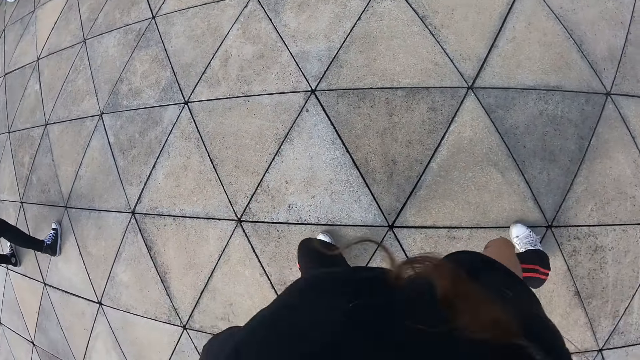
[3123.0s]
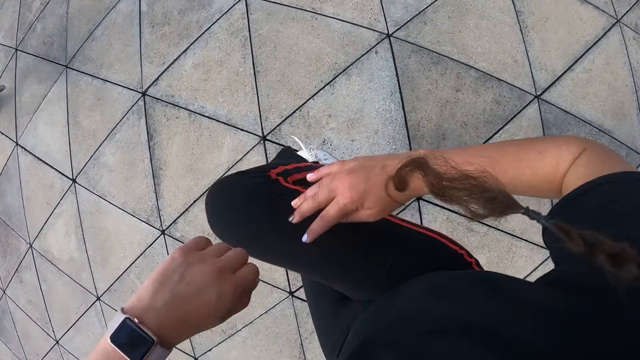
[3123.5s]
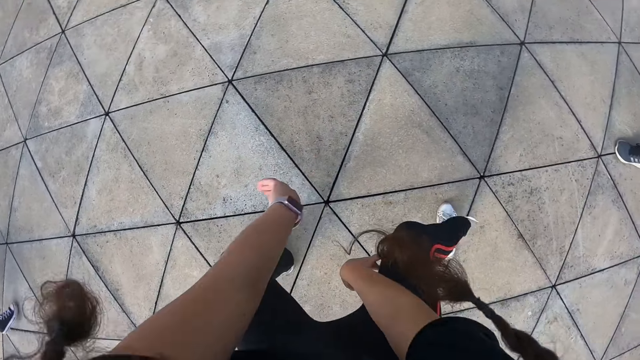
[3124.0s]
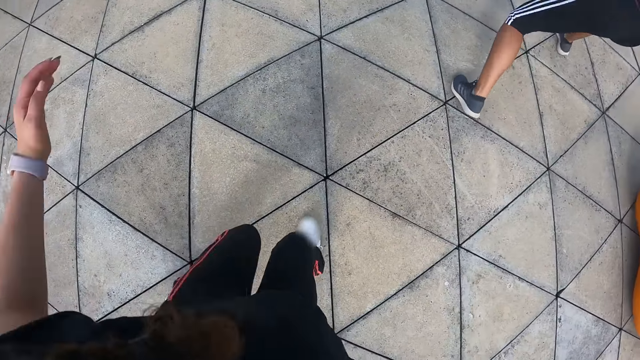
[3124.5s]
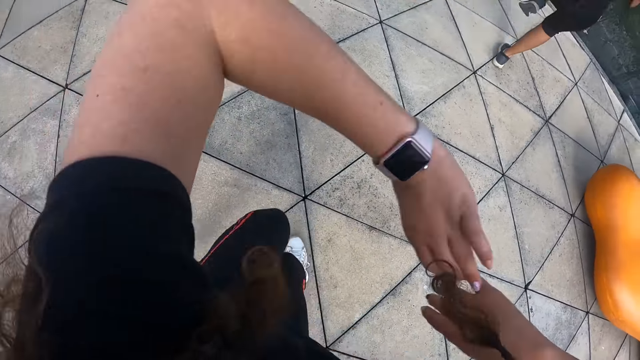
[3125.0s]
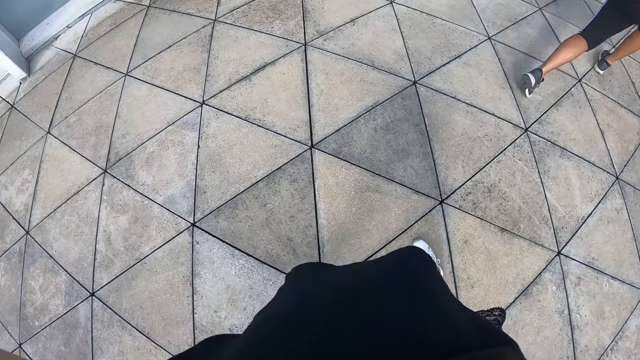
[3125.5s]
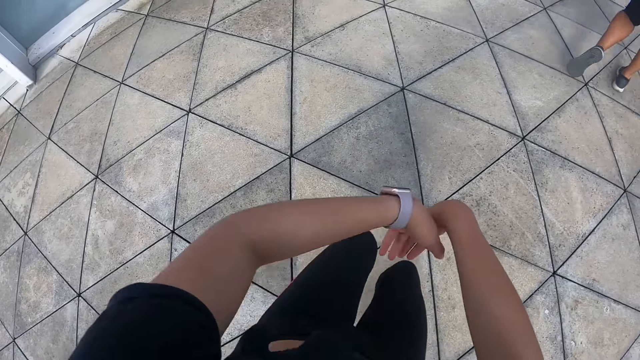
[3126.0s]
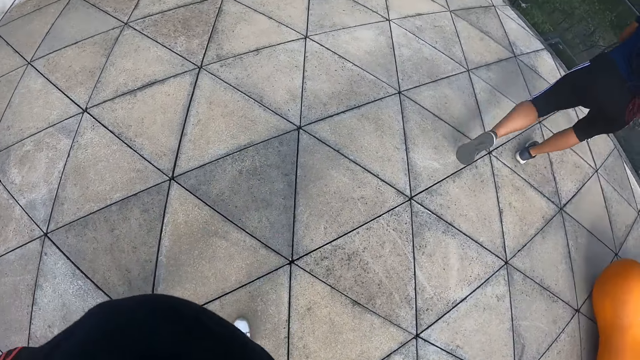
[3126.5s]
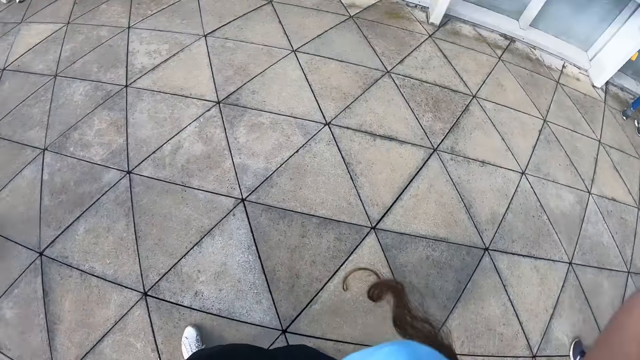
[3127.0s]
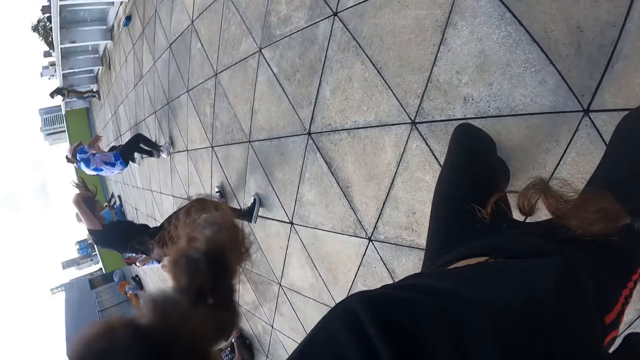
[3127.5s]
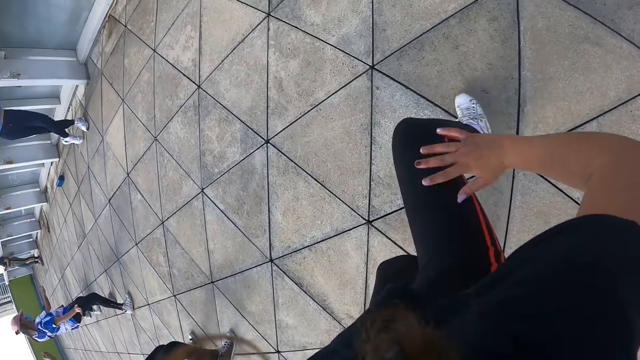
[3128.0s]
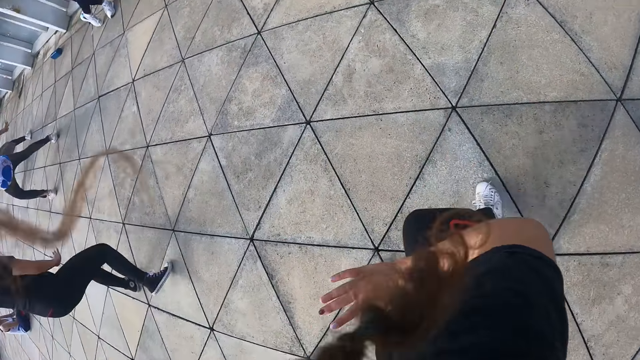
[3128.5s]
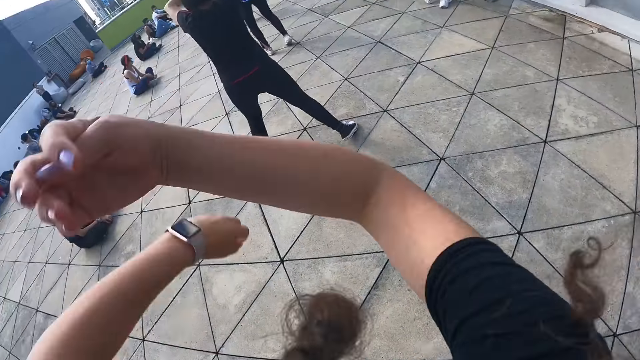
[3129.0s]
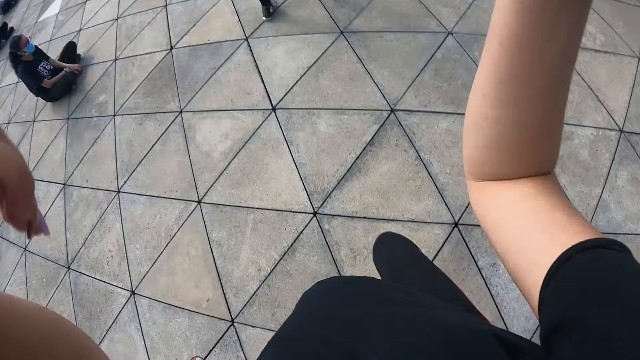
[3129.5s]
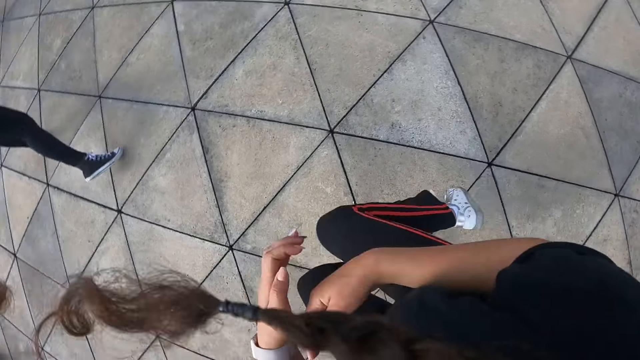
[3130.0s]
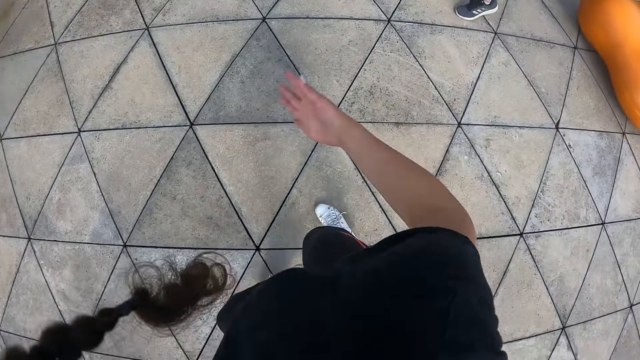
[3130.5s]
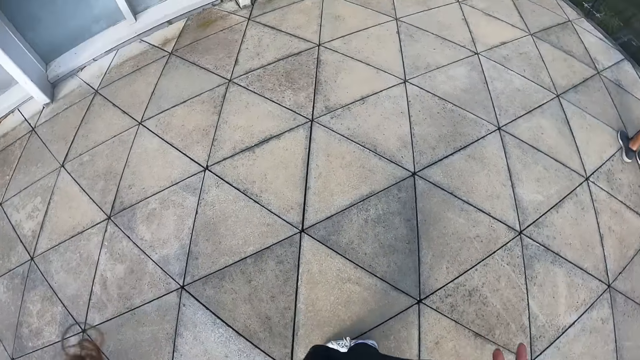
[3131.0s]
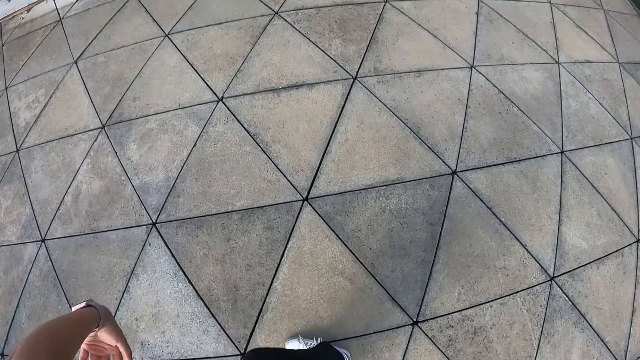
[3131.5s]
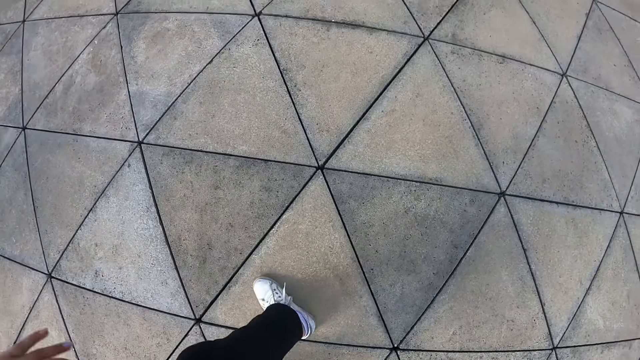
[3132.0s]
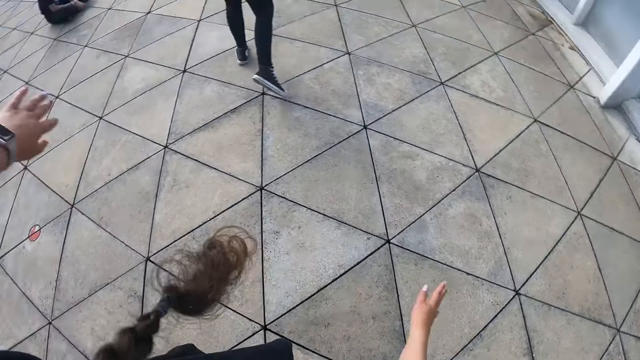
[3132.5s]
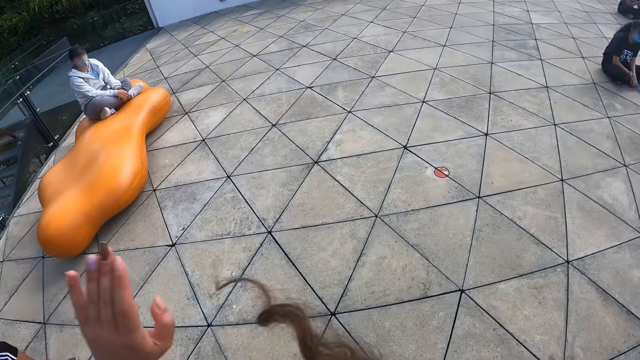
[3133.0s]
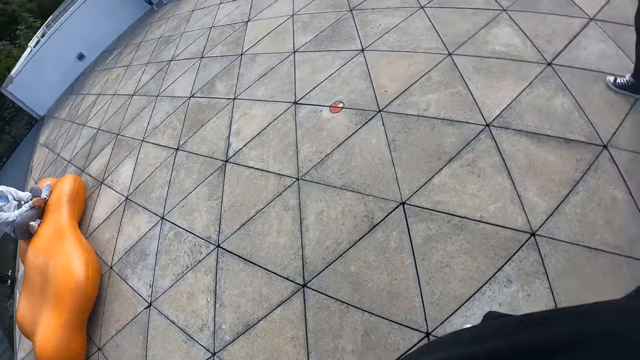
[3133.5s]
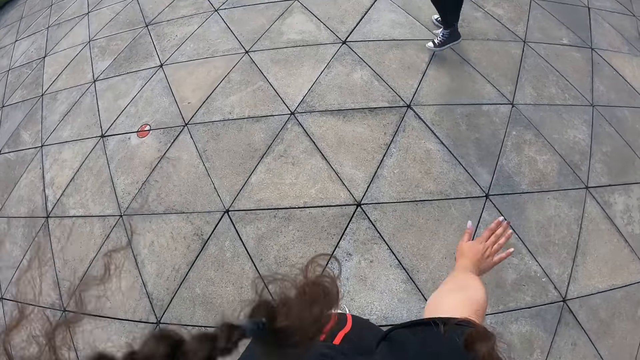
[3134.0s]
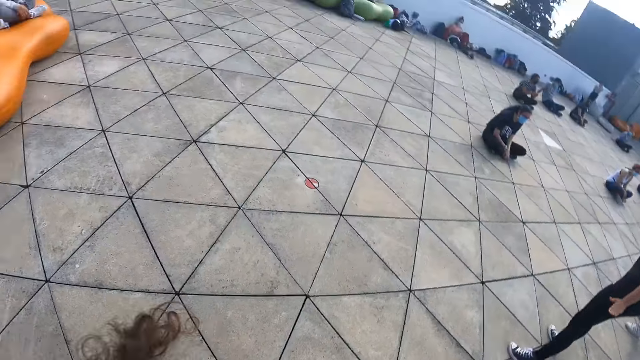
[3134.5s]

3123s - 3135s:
The camera wearer exercises on the rooftop with the group of people. They dance.

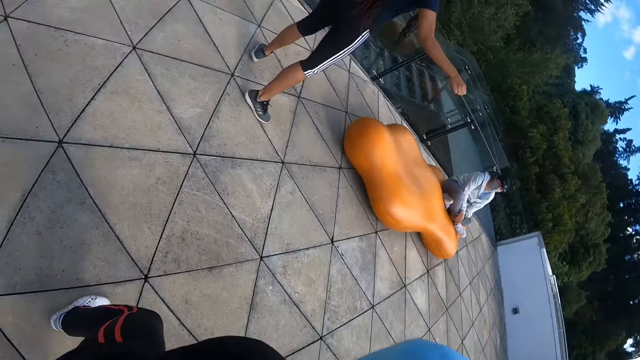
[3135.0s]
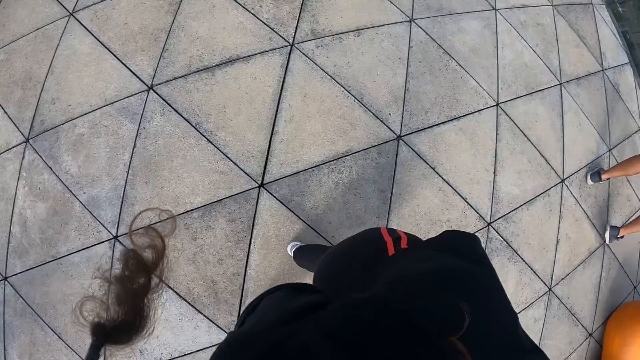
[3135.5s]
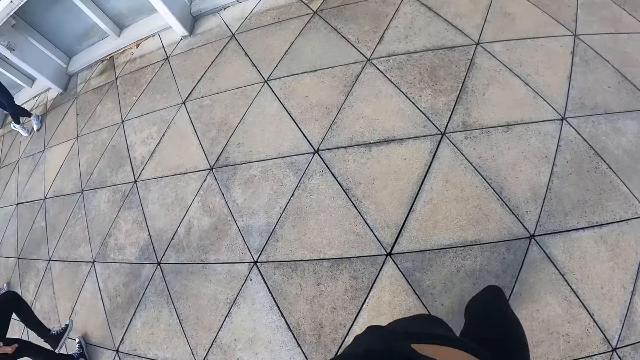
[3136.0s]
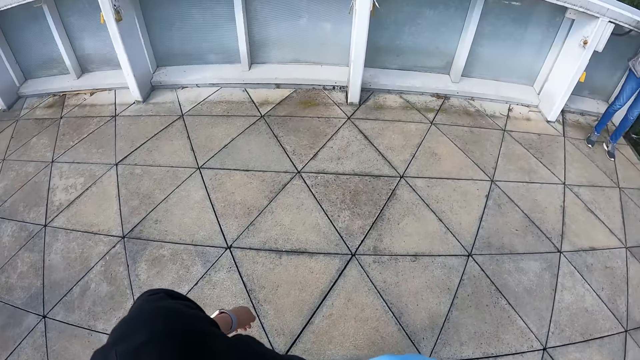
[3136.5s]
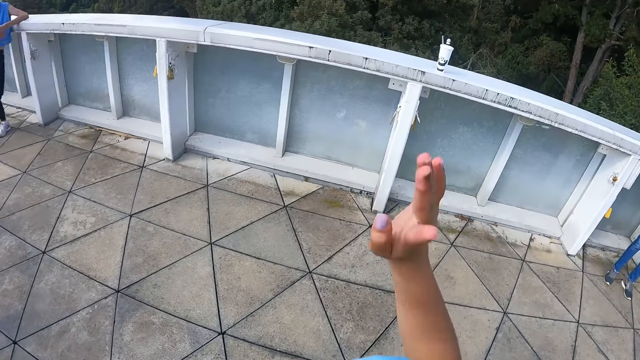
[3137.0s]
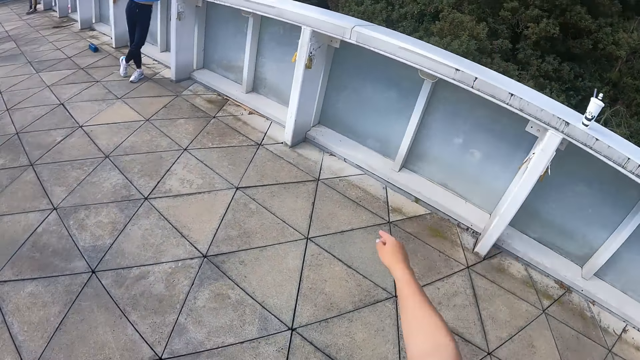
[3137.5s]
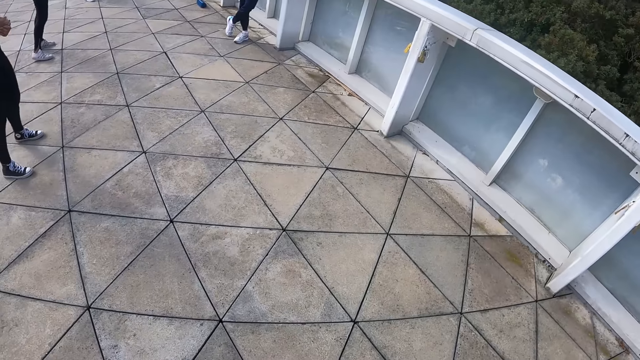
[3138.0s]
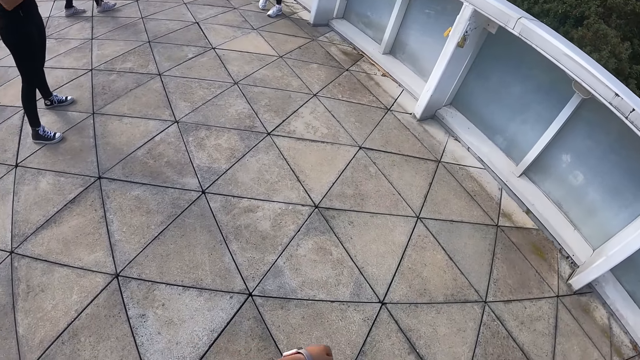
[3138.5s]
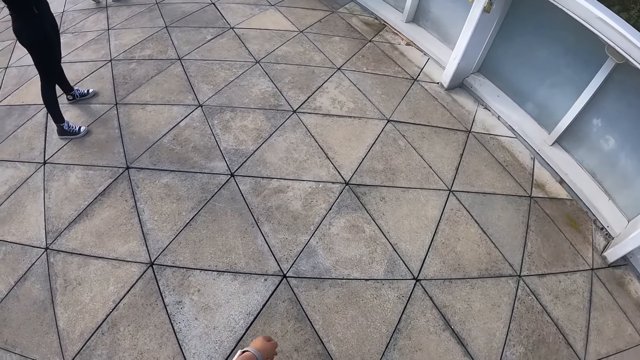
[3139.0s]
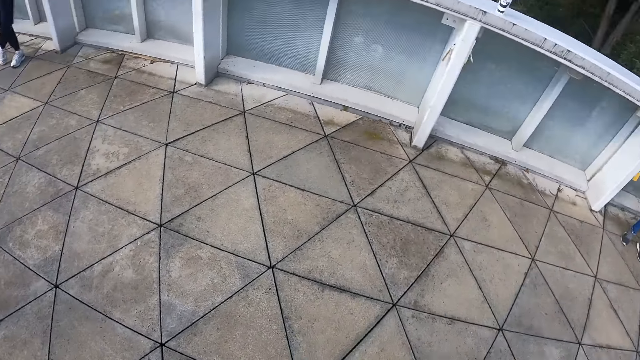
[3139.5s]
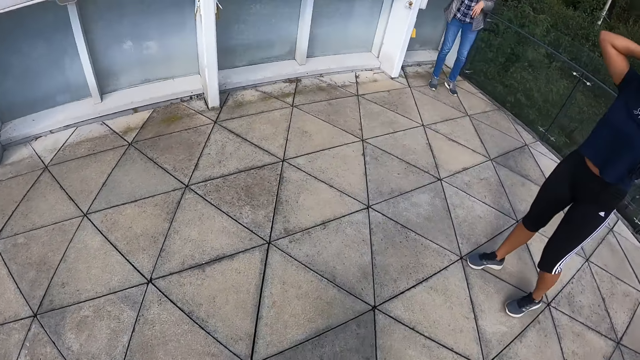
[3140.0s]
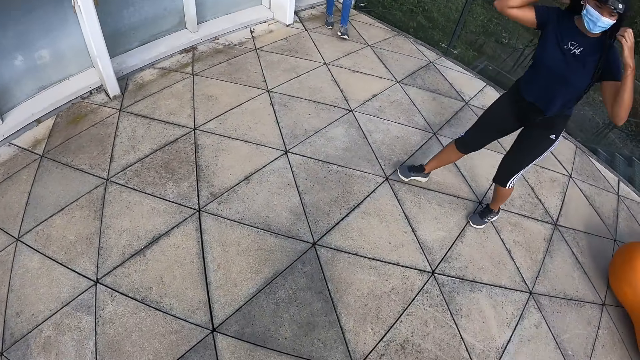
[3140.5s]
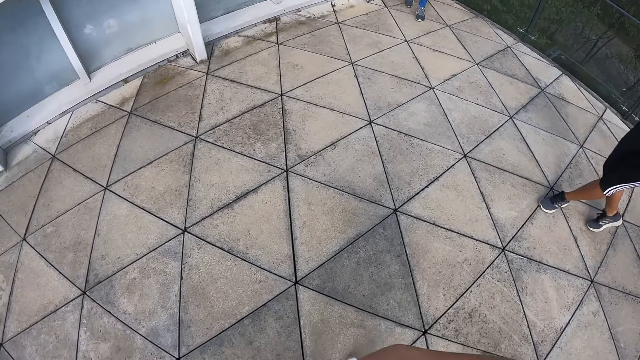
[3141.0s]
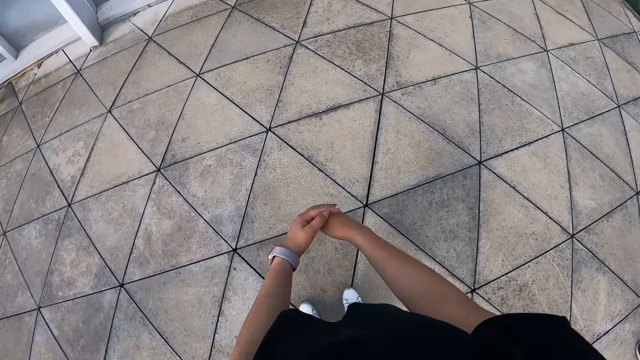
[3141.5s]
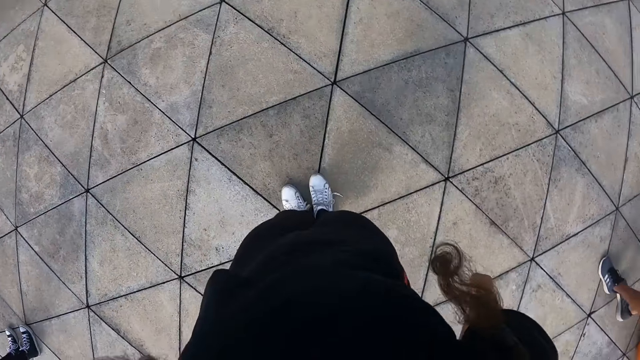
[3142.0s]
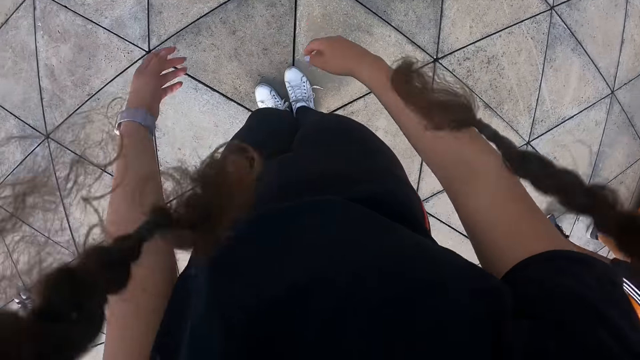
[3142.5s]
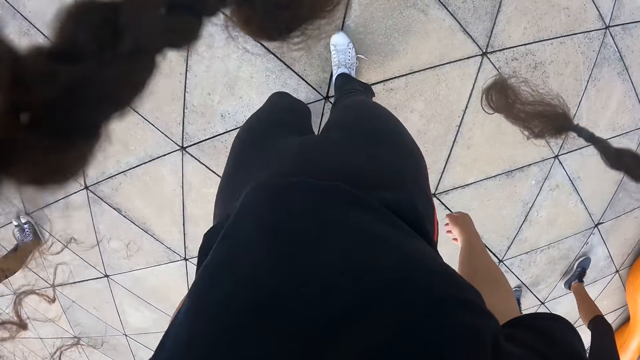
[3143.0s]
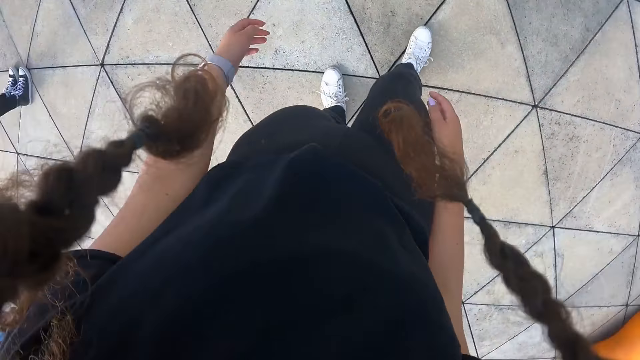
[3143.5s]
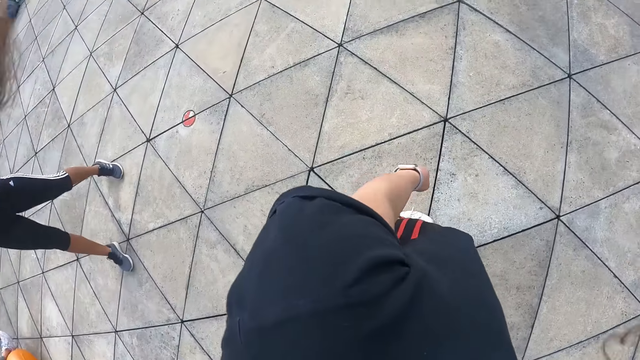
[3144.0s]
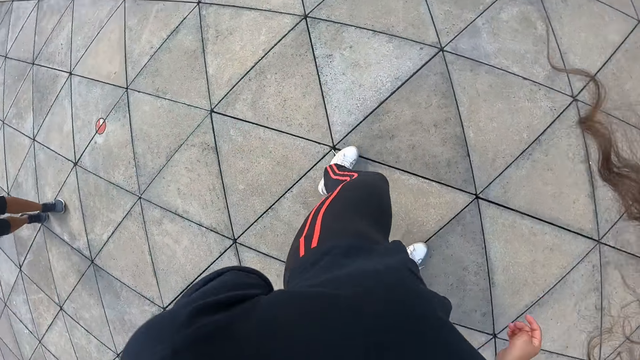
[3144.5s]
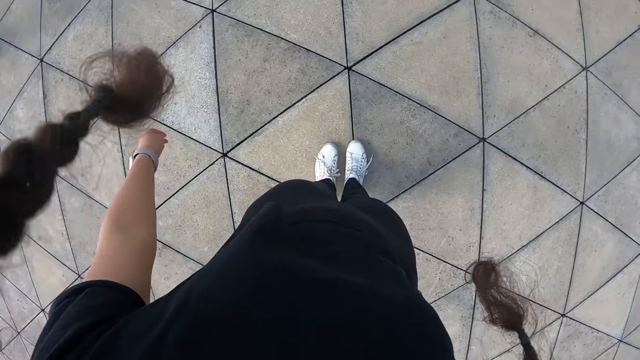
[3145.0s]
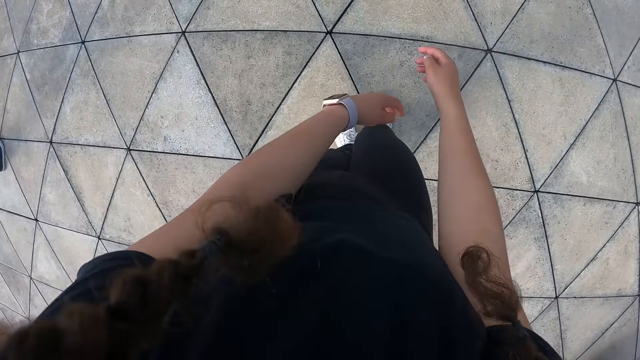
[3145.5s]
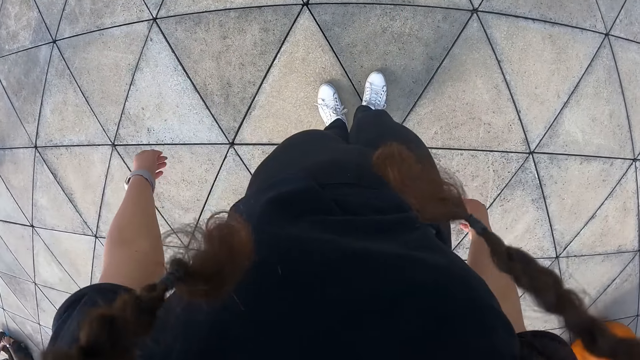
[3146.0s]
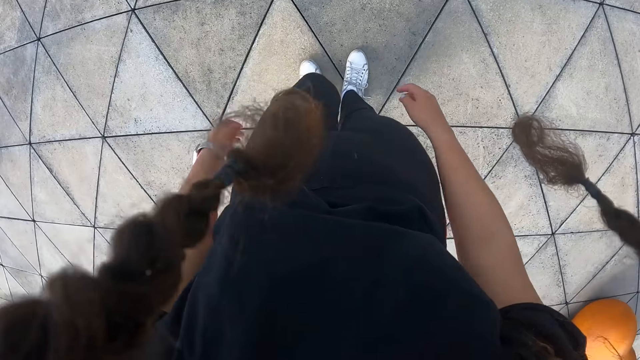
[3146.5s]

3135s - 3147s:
The camera wearer gestures her hand. She drops her hand. She looks around the court. She swings her hands. She stands on the pathway in the park. She composes herself.
